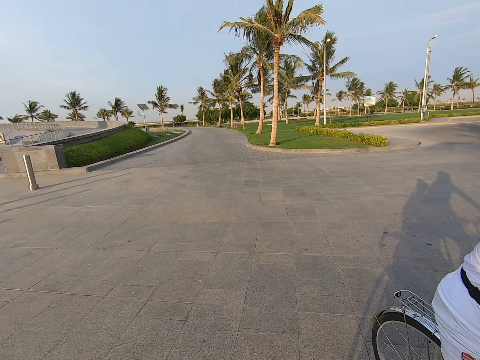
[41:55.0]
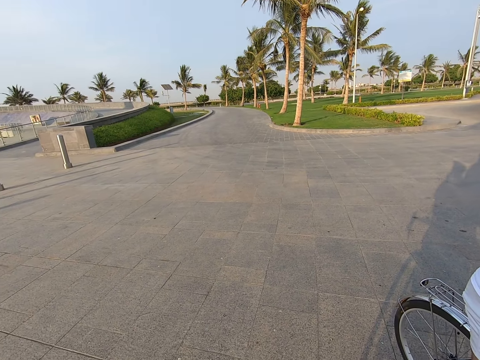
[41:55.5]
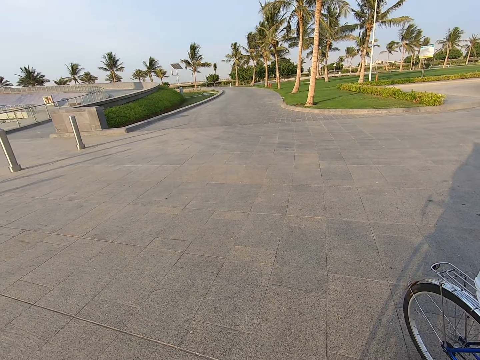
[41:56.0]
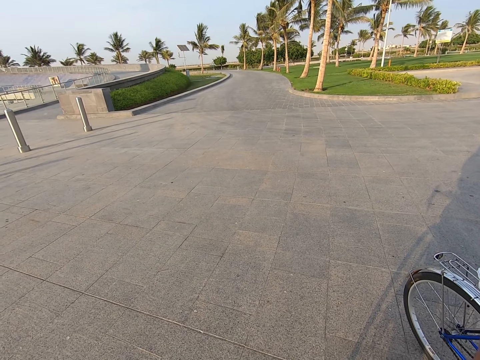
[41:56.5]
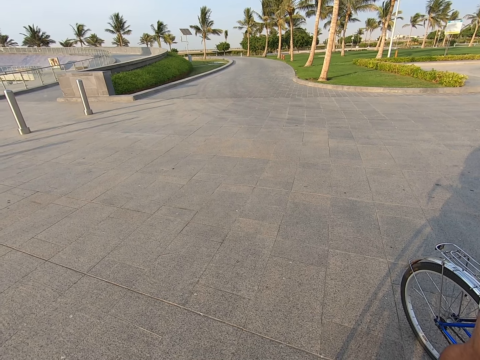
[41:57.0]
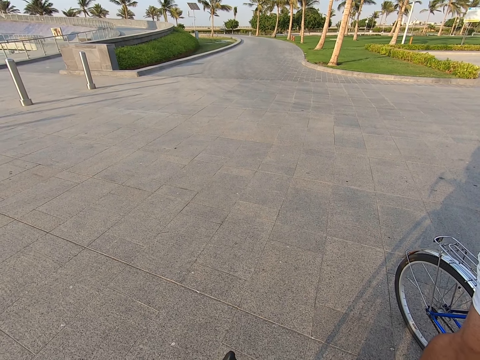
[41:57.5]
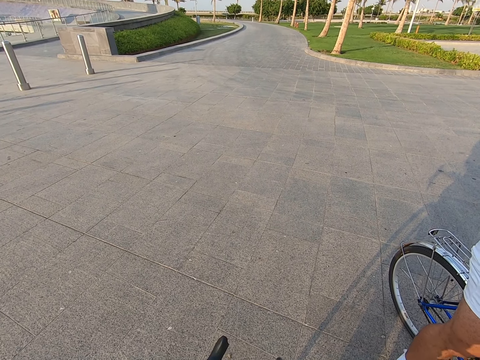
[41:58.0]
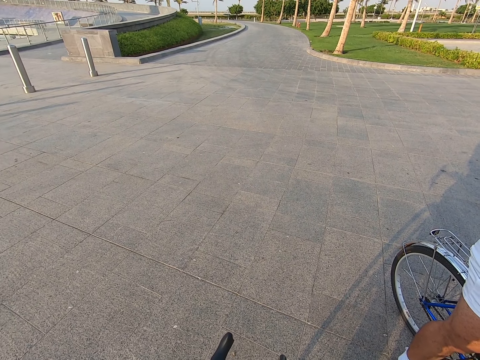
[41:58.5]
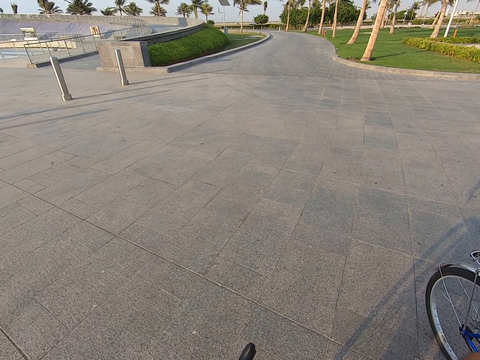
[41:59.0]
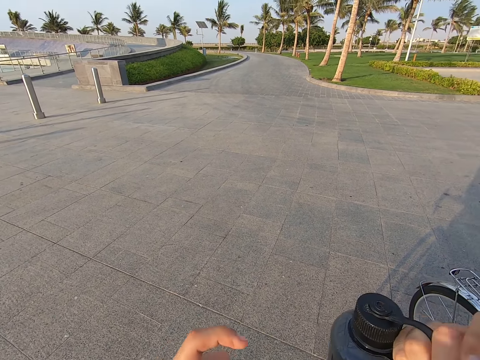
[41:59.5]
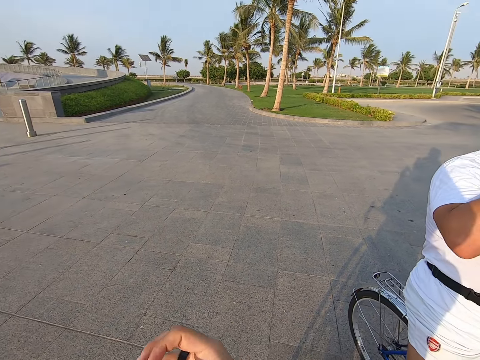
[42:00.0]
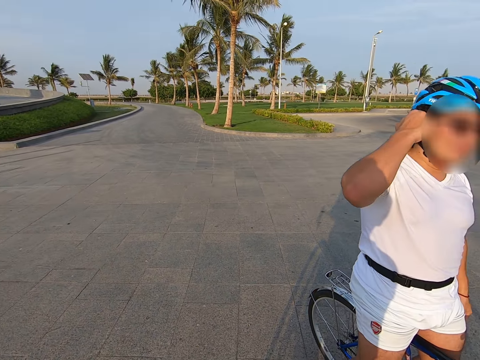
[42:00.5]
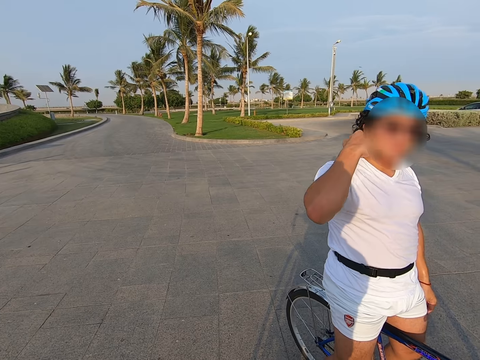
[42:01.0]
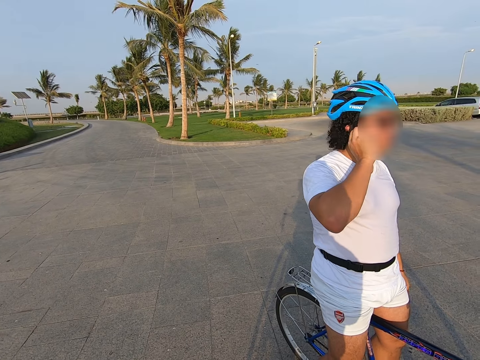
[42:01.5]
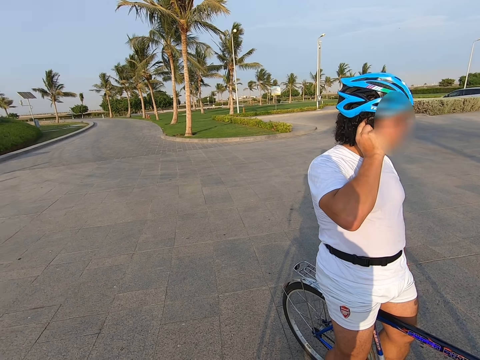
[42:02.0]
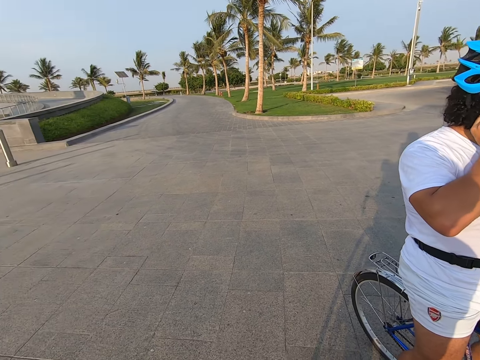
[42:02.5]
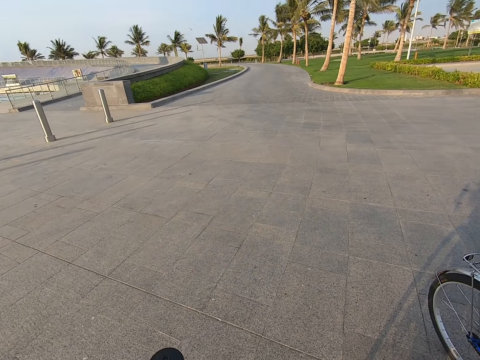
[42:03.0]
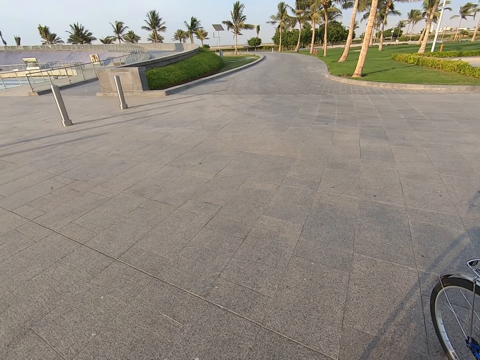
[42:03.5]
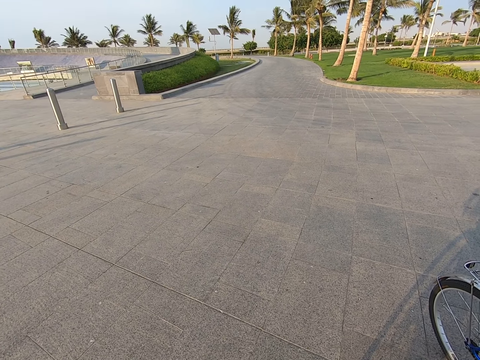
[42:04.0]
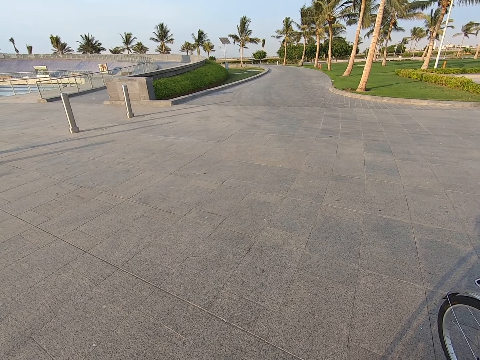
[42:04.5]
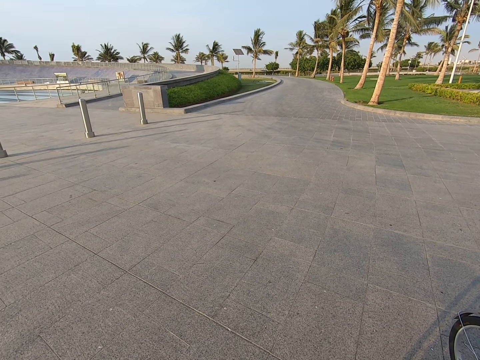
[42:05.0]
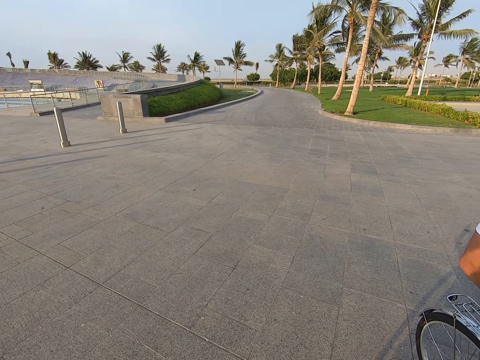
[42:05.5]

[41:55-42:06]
The camera wearer drinks water.

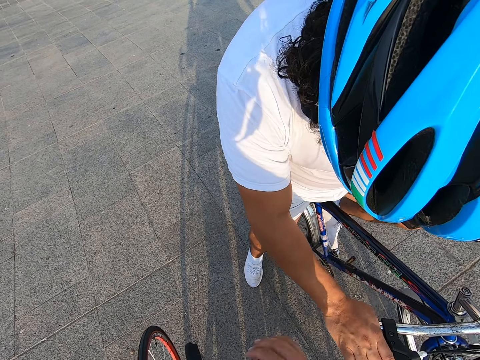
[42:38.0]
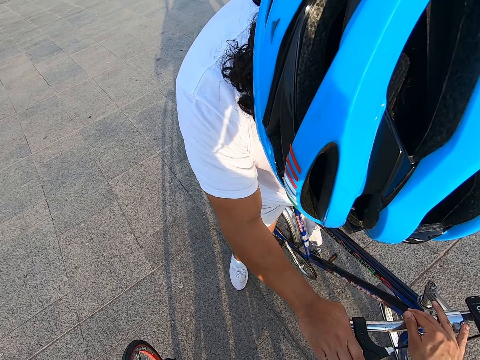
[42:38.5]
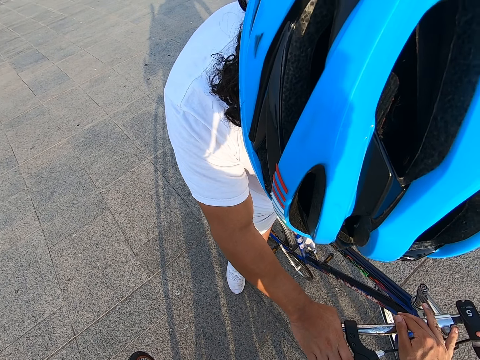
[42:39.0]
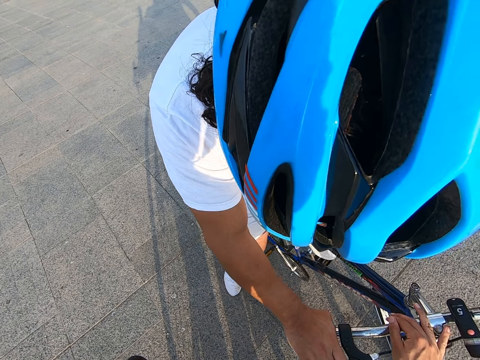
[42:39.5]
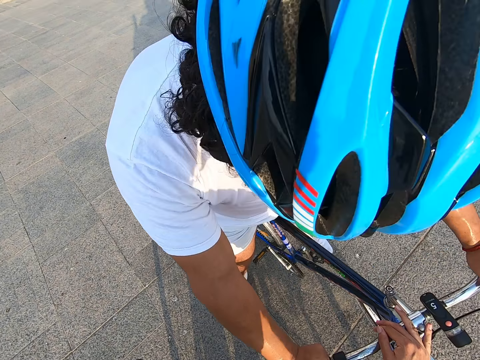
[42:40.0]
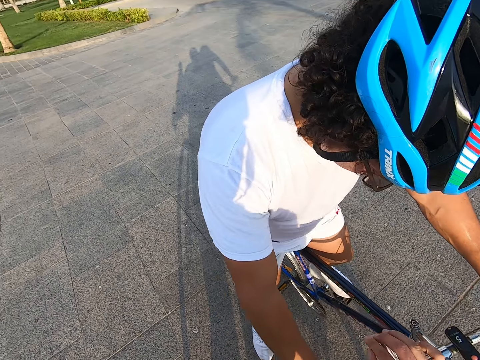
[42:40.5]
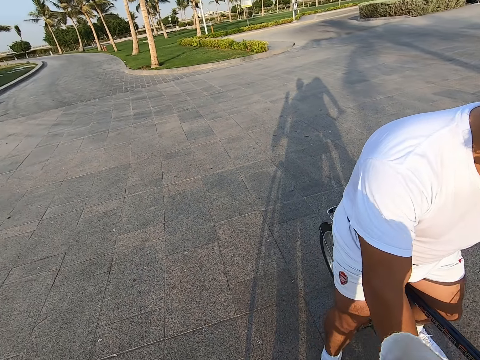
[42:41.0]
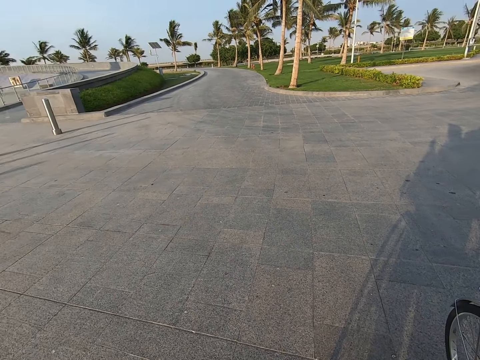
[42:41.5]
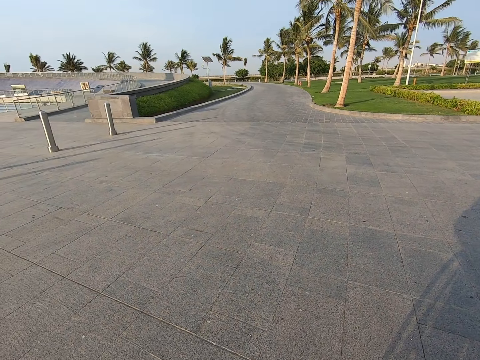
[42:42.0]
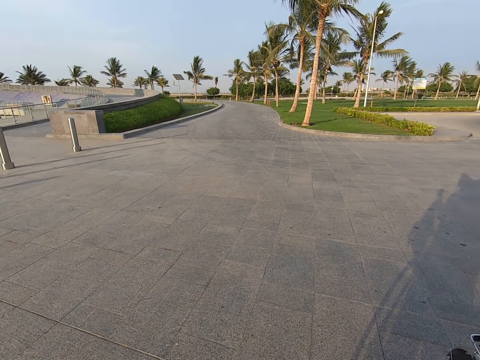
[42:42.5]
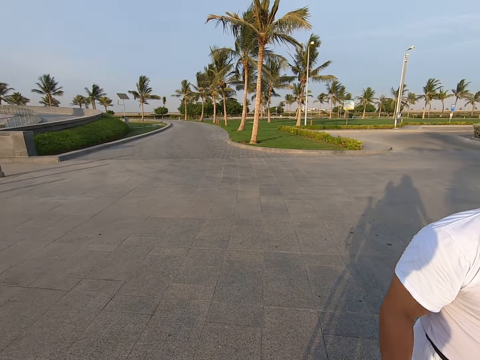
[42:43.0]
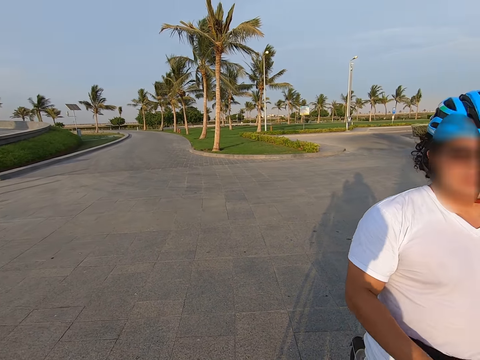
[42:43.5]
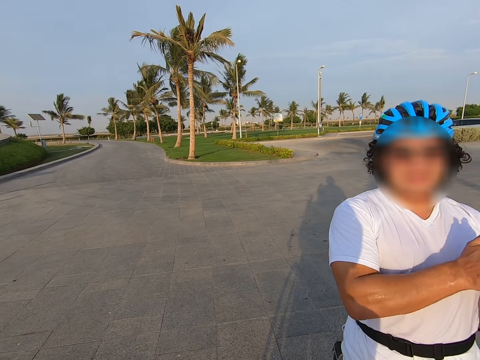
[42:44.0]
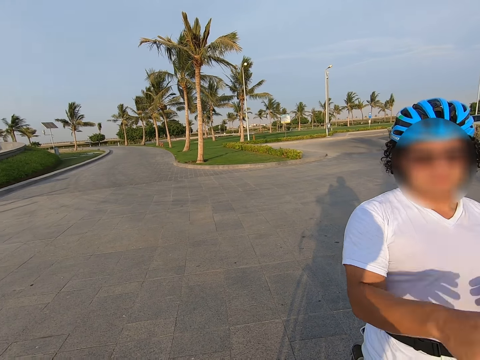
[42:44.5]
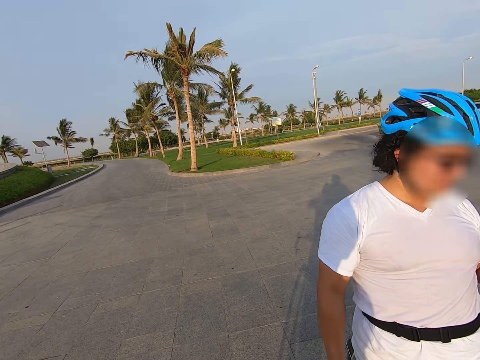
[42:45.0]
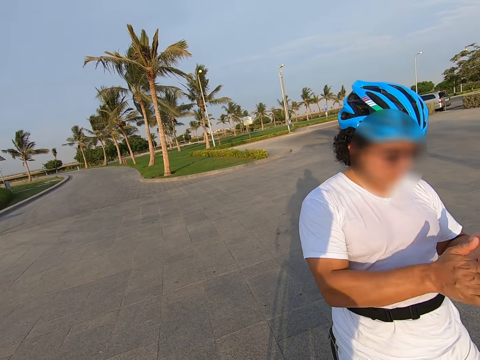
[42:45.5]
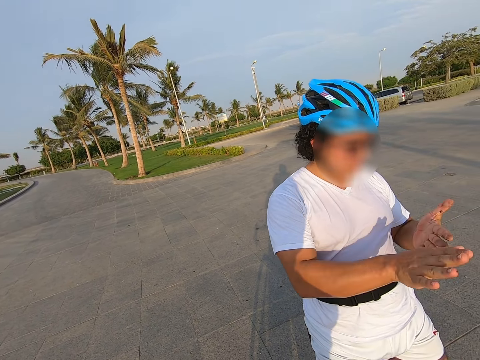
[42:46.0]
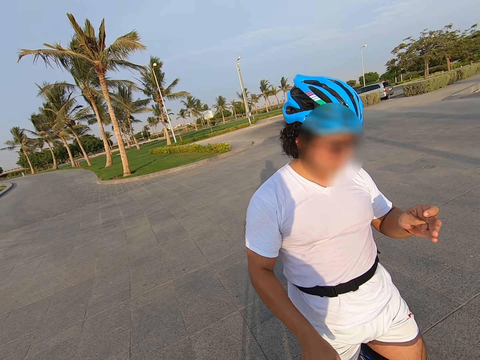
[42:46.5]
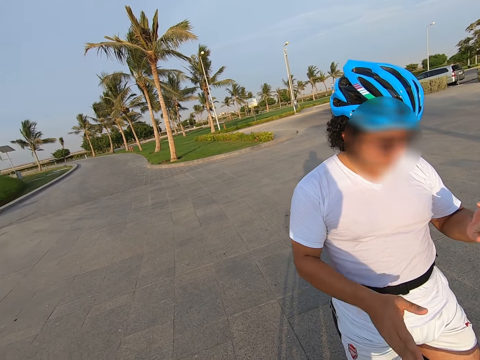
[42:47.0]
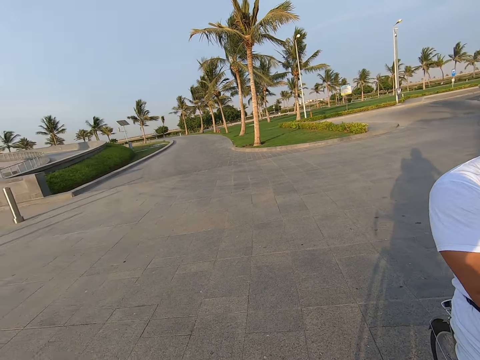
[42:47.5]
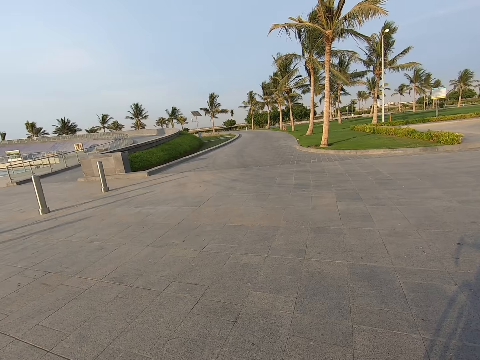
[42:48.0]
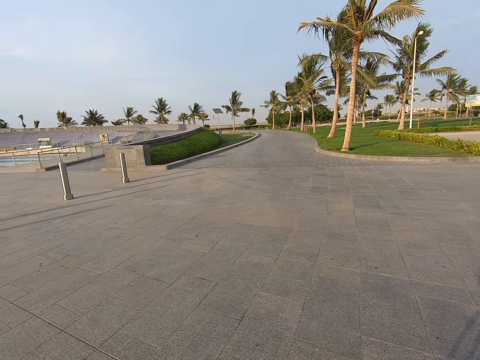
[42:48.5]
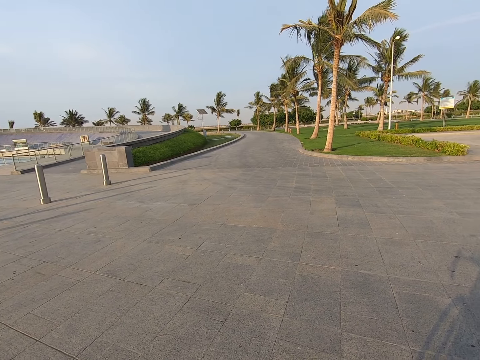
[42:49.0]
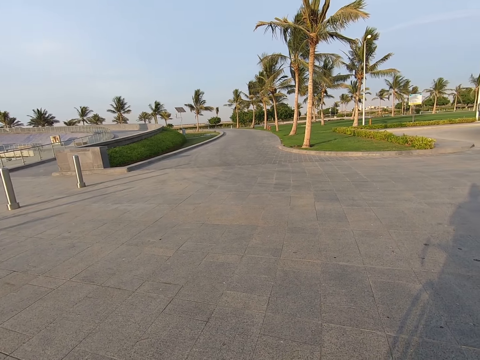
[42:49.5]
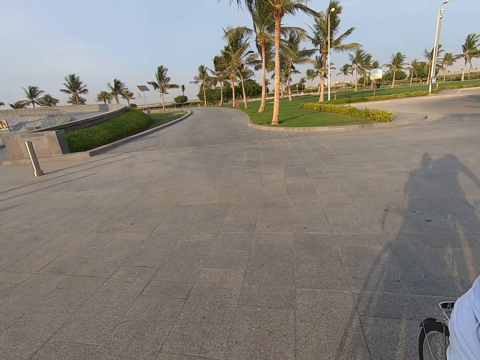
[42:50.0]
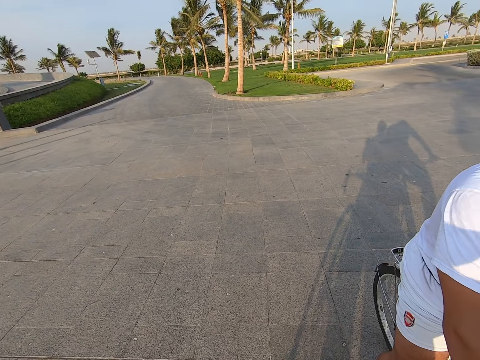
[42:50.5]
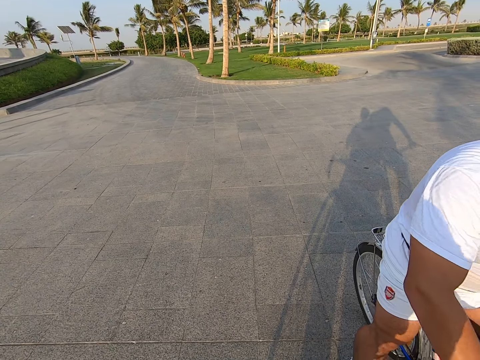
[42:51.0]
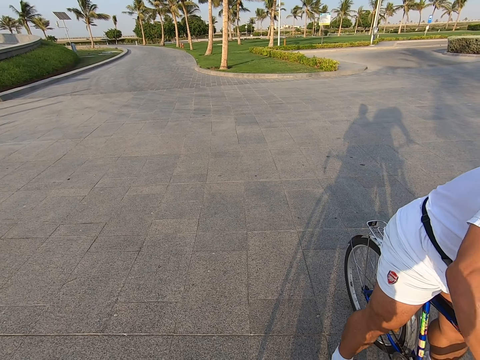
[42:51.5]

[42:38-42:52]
The camera wearer places hands on the brake. The man rubs hands.

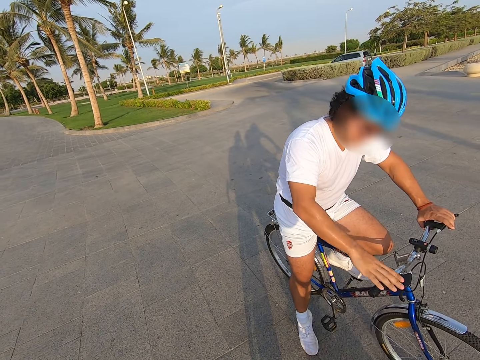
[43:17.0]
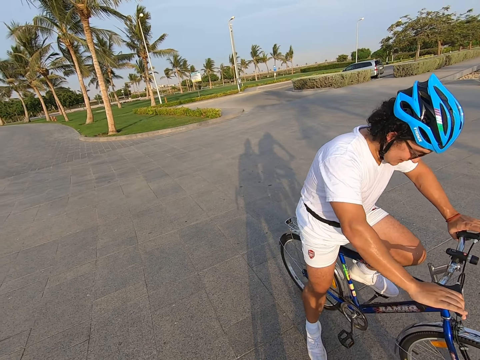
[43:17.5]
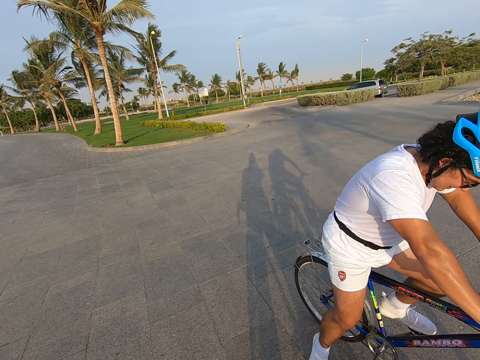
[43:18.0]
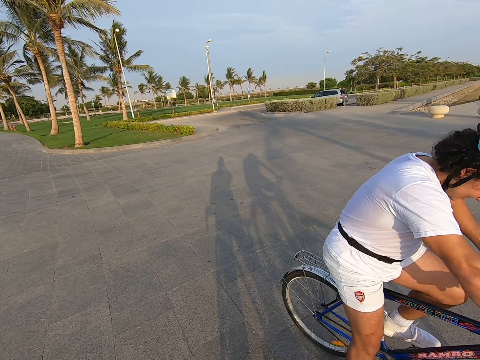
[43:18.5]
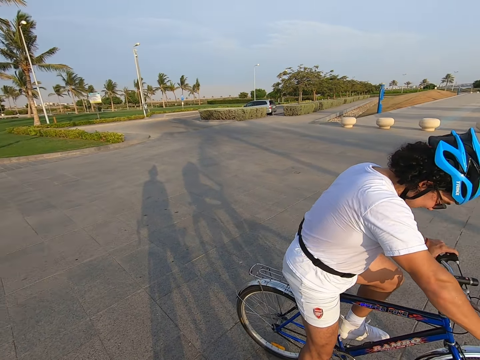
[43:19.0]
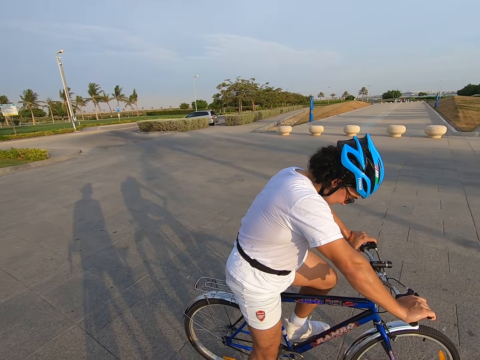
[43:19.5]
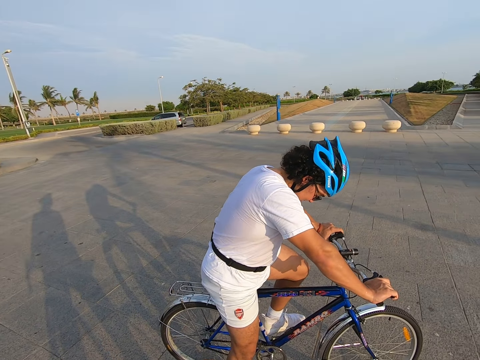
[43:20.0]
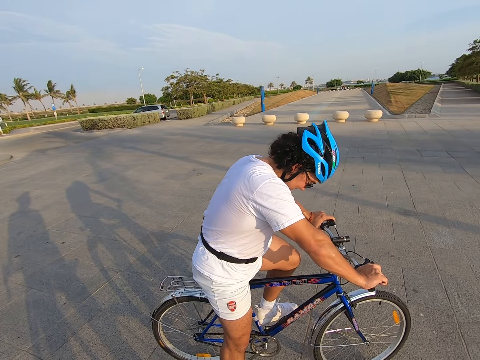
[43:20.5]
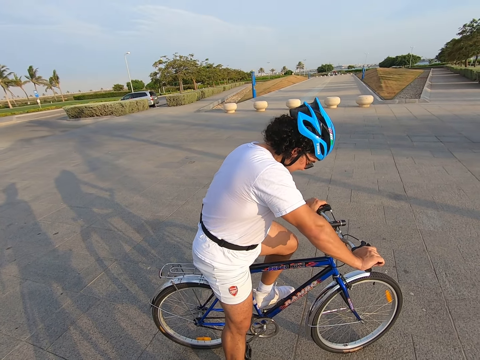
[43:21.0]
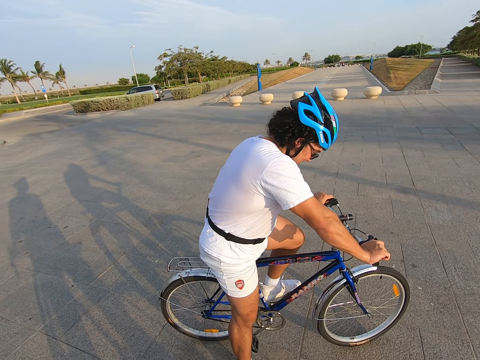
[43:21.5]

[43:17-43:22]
The man cycles around.
